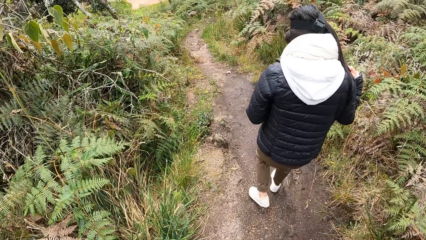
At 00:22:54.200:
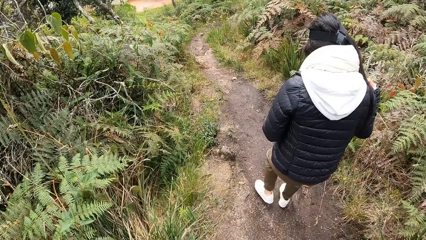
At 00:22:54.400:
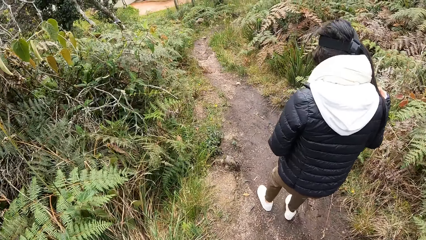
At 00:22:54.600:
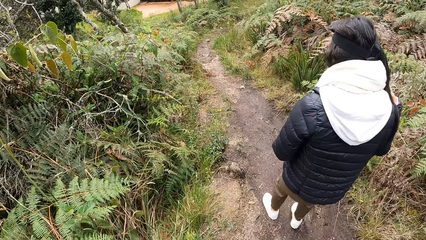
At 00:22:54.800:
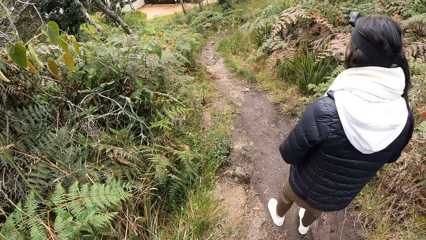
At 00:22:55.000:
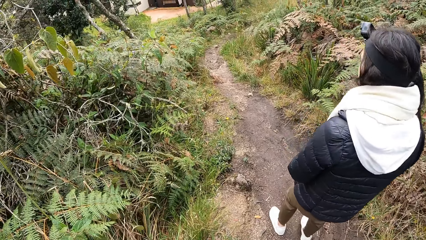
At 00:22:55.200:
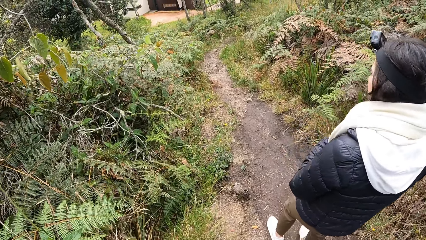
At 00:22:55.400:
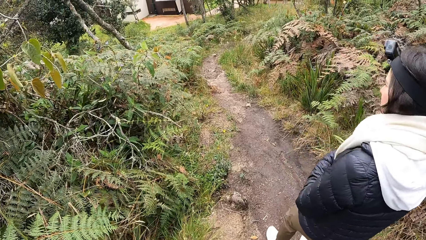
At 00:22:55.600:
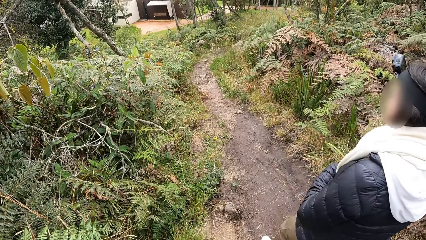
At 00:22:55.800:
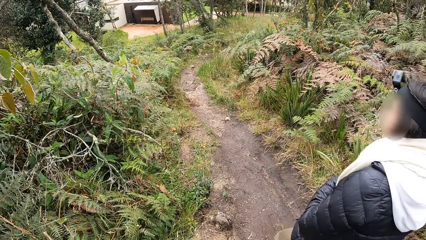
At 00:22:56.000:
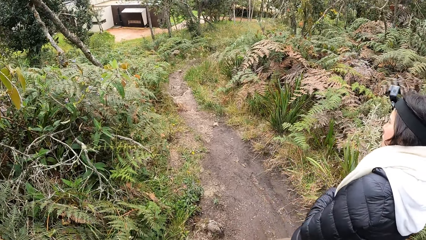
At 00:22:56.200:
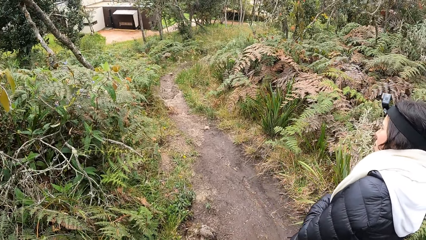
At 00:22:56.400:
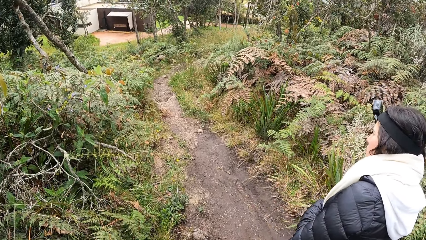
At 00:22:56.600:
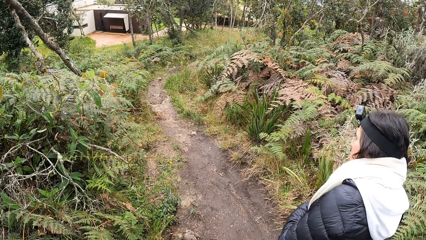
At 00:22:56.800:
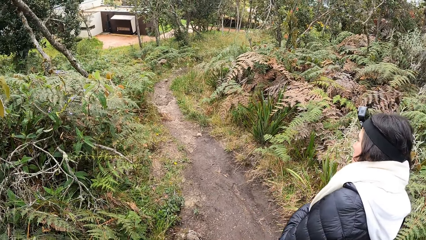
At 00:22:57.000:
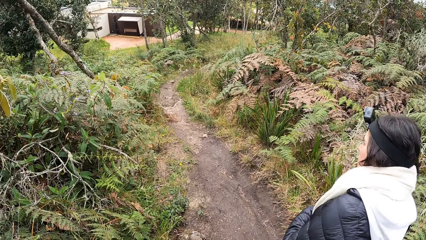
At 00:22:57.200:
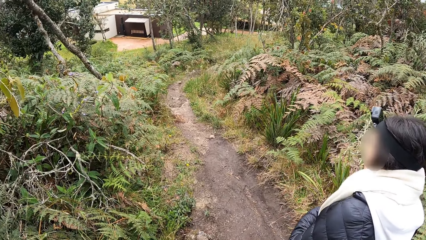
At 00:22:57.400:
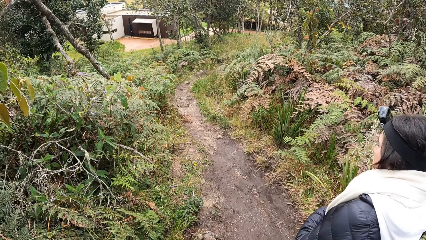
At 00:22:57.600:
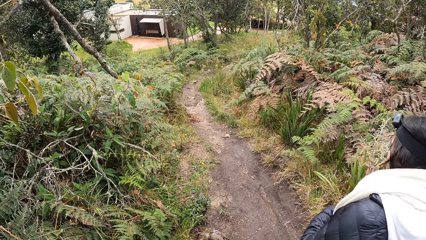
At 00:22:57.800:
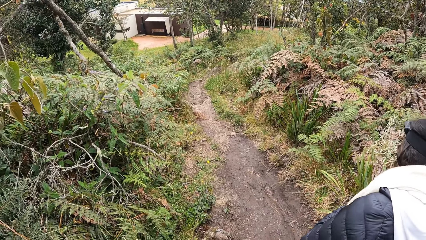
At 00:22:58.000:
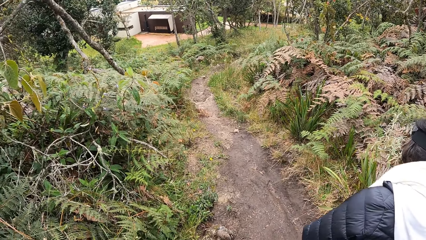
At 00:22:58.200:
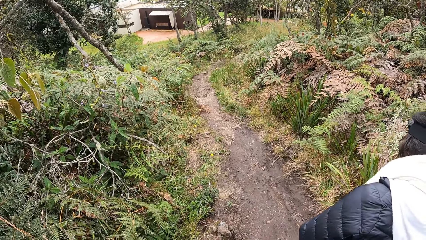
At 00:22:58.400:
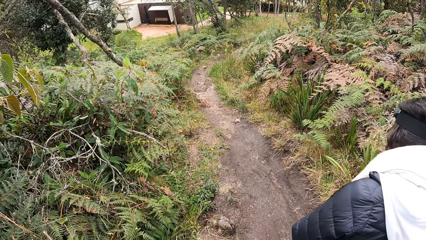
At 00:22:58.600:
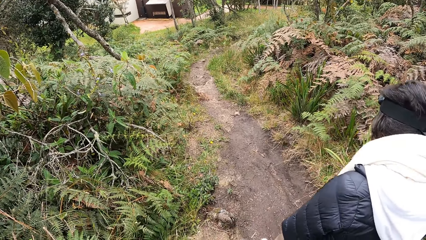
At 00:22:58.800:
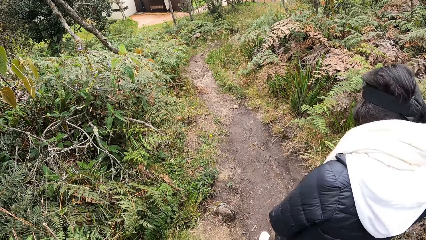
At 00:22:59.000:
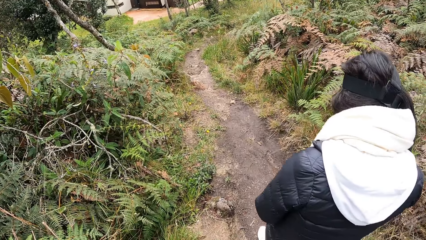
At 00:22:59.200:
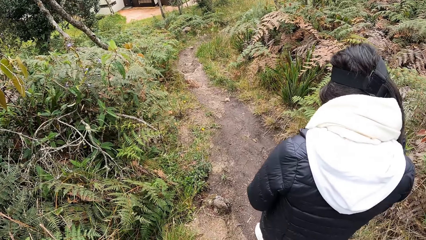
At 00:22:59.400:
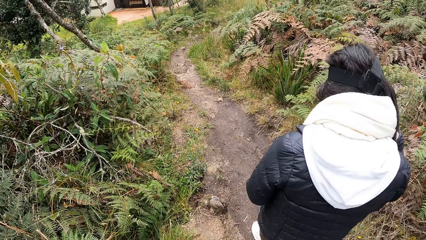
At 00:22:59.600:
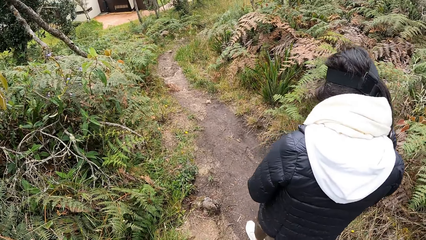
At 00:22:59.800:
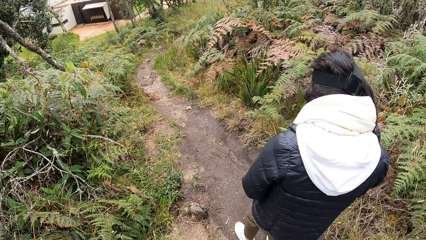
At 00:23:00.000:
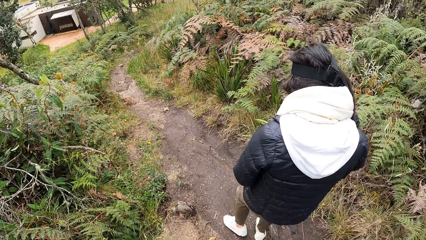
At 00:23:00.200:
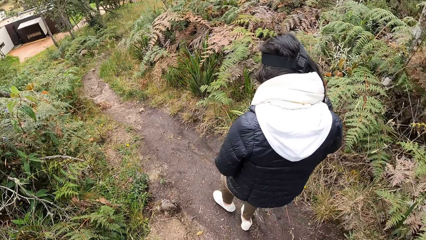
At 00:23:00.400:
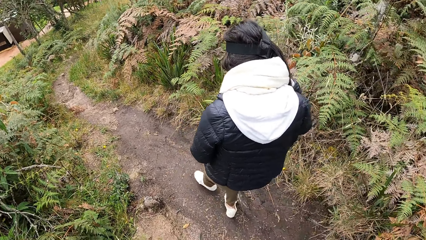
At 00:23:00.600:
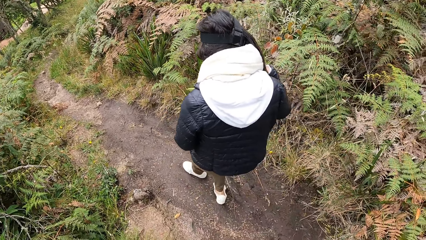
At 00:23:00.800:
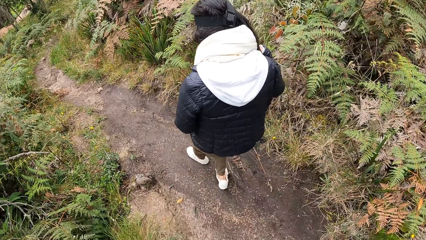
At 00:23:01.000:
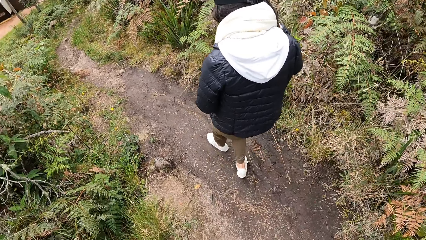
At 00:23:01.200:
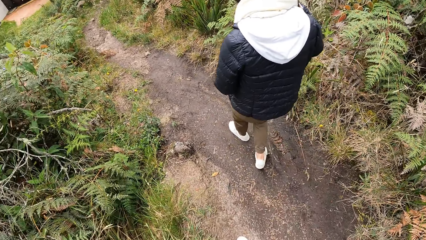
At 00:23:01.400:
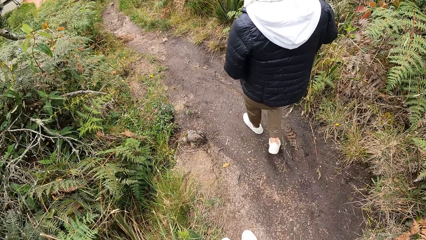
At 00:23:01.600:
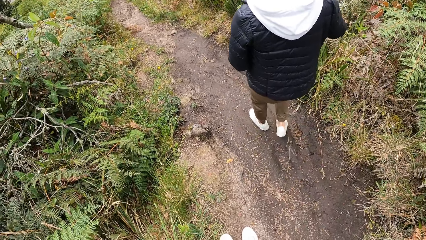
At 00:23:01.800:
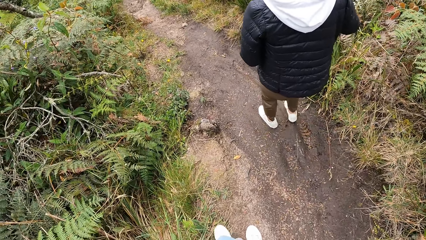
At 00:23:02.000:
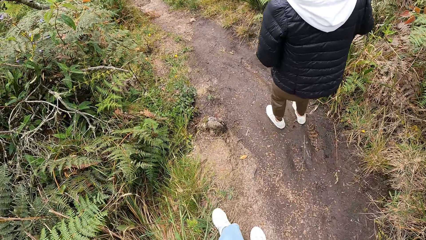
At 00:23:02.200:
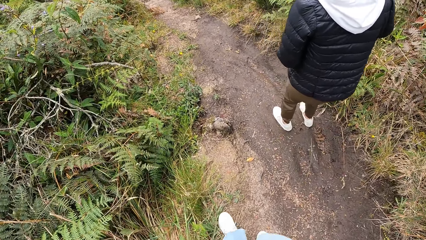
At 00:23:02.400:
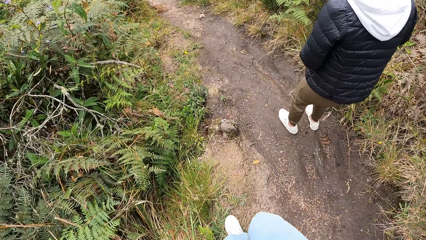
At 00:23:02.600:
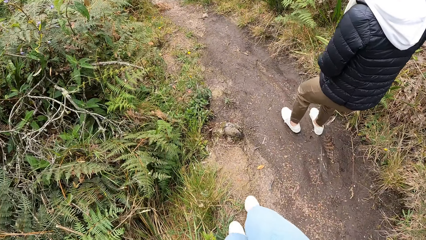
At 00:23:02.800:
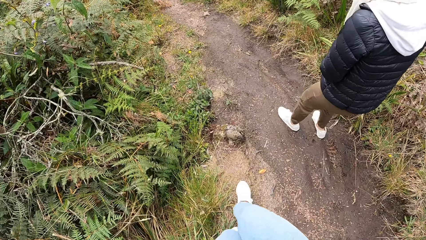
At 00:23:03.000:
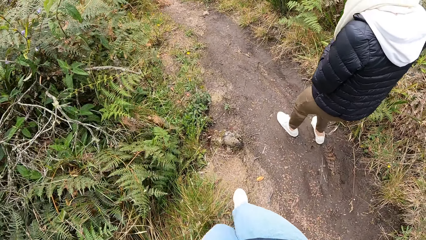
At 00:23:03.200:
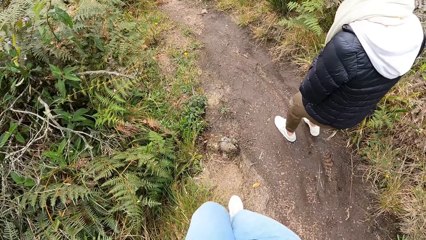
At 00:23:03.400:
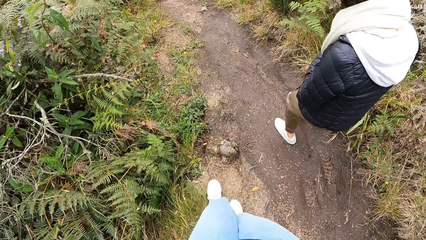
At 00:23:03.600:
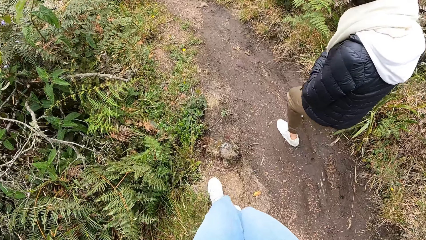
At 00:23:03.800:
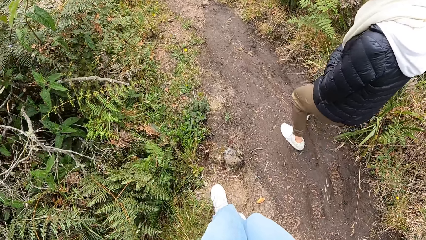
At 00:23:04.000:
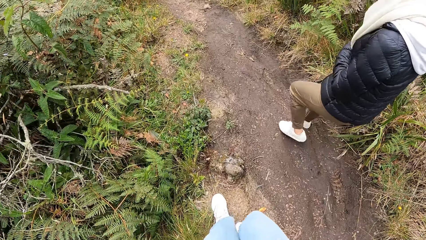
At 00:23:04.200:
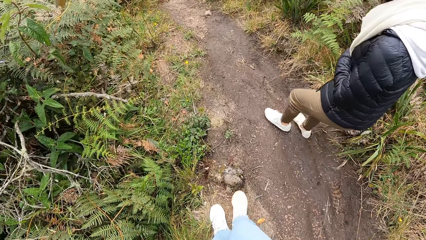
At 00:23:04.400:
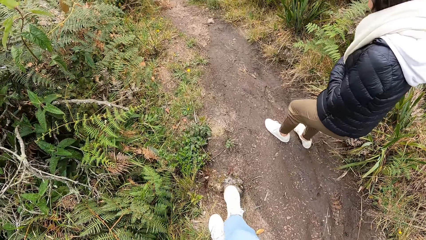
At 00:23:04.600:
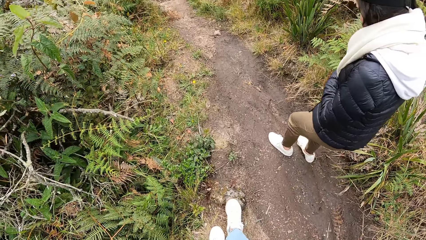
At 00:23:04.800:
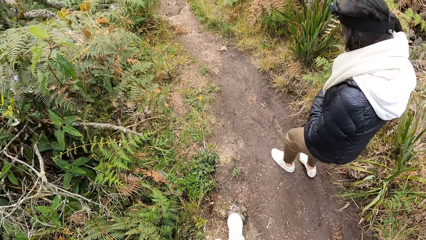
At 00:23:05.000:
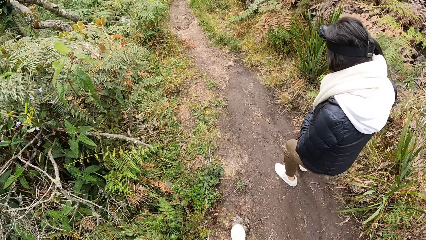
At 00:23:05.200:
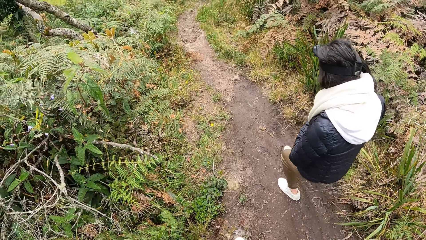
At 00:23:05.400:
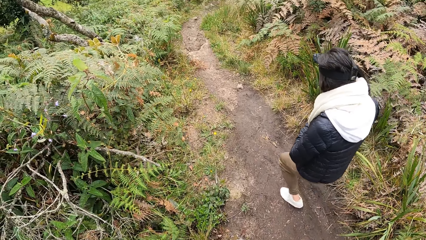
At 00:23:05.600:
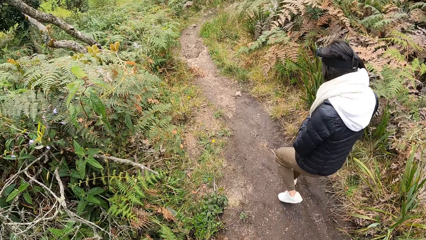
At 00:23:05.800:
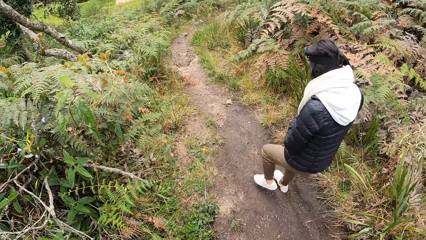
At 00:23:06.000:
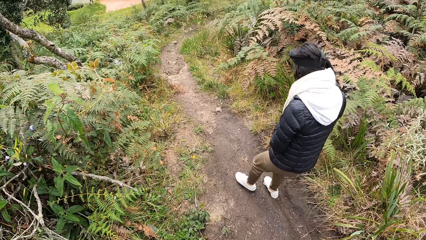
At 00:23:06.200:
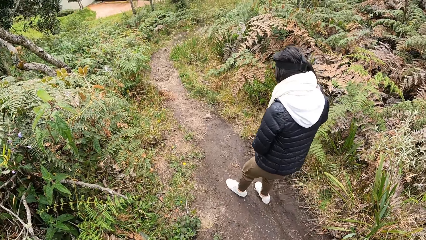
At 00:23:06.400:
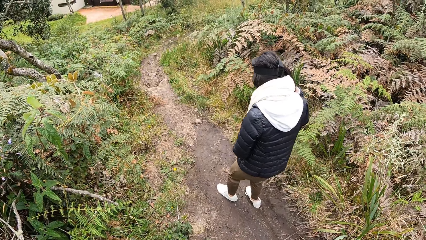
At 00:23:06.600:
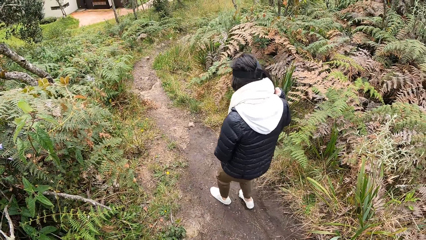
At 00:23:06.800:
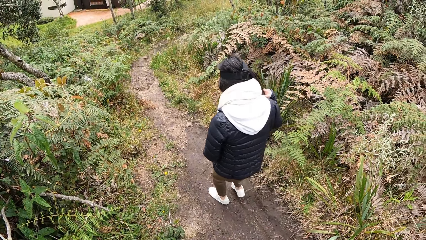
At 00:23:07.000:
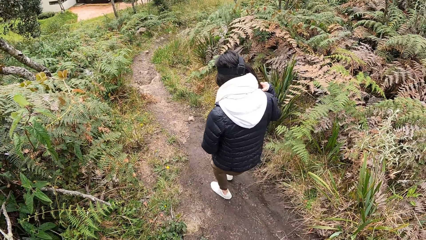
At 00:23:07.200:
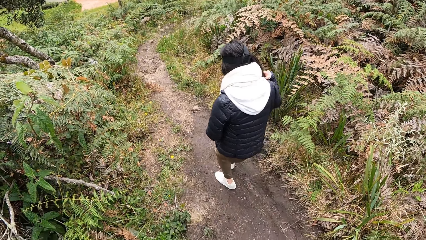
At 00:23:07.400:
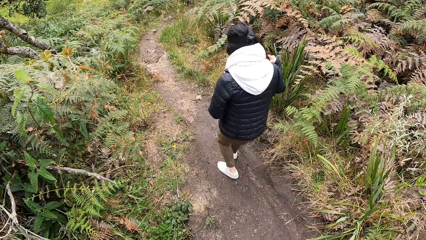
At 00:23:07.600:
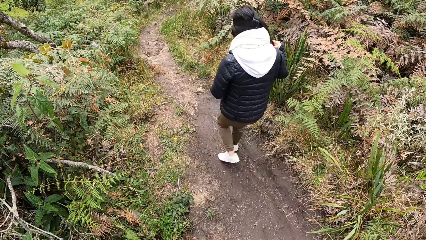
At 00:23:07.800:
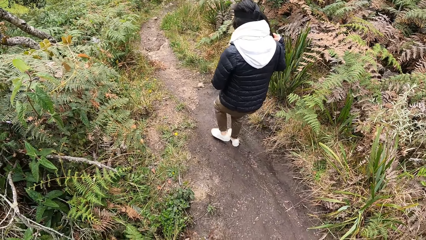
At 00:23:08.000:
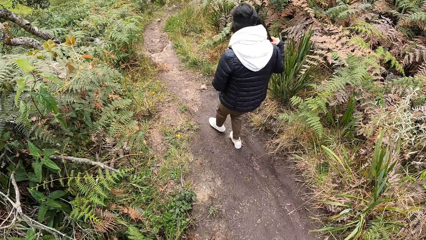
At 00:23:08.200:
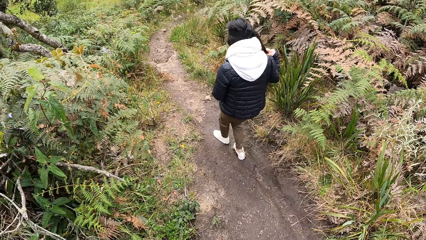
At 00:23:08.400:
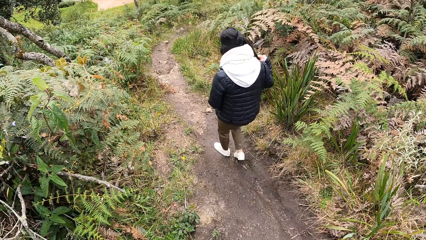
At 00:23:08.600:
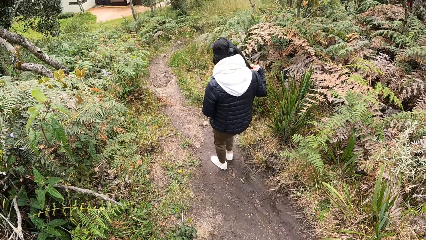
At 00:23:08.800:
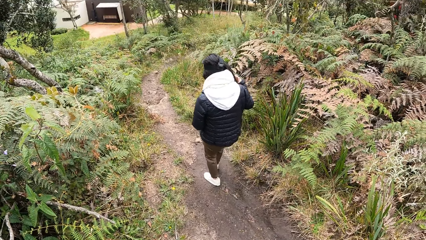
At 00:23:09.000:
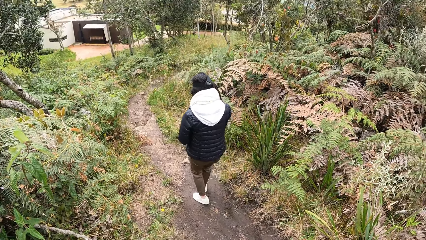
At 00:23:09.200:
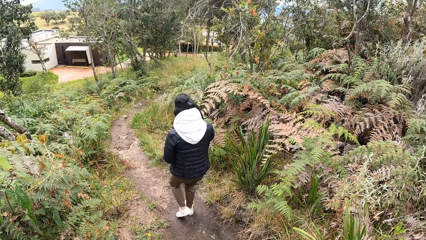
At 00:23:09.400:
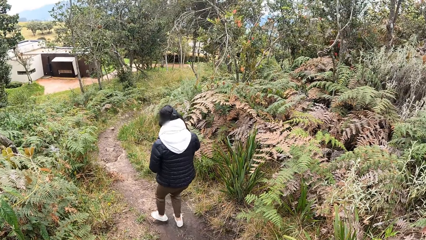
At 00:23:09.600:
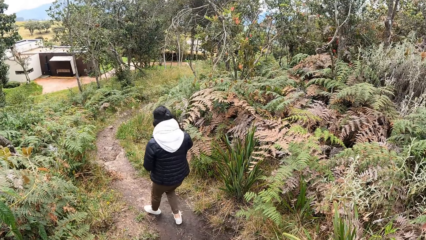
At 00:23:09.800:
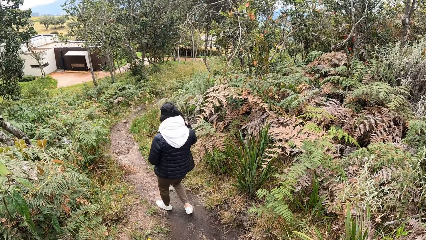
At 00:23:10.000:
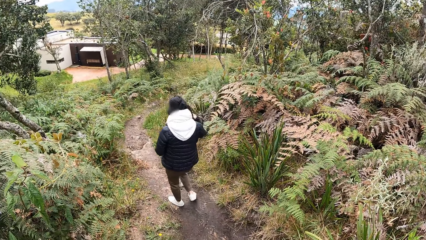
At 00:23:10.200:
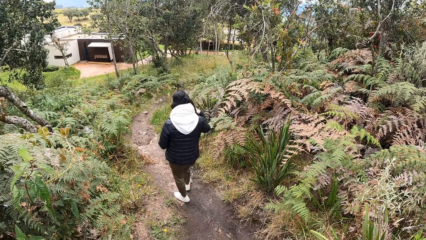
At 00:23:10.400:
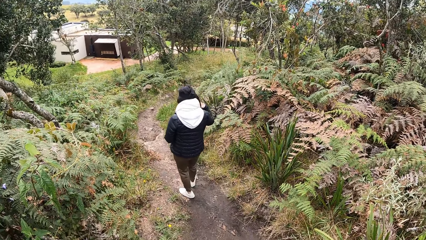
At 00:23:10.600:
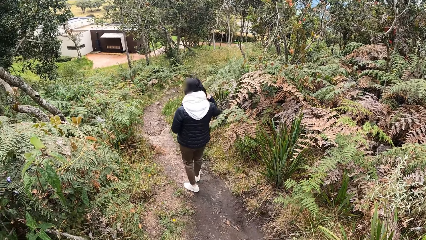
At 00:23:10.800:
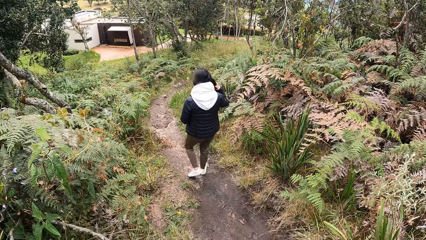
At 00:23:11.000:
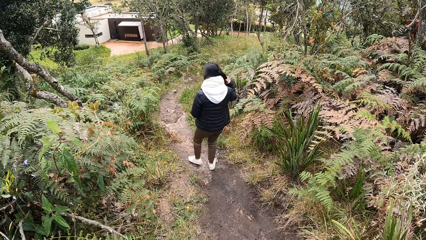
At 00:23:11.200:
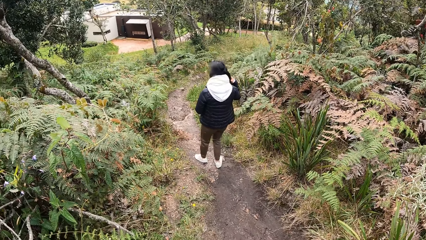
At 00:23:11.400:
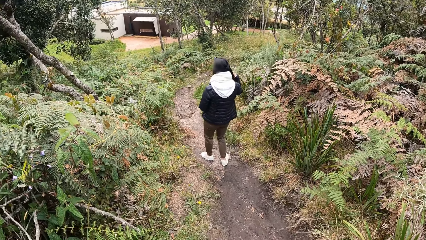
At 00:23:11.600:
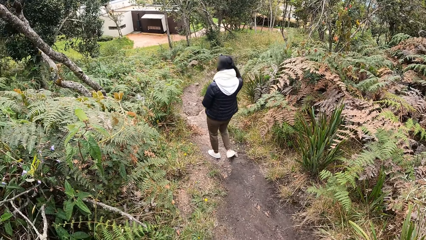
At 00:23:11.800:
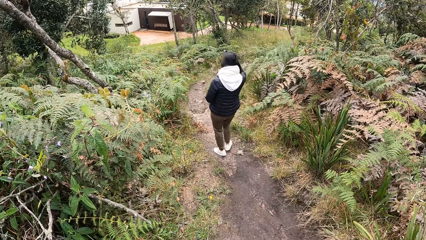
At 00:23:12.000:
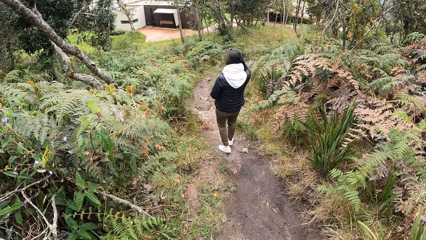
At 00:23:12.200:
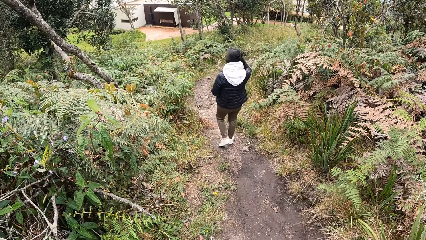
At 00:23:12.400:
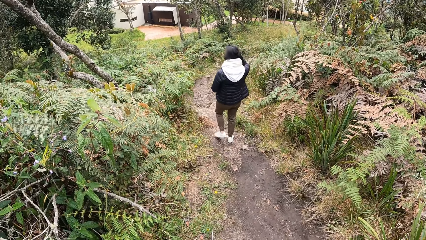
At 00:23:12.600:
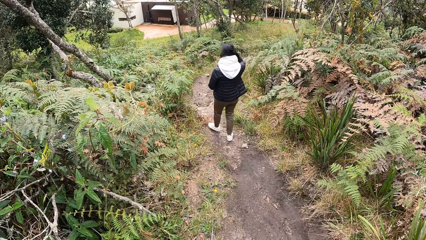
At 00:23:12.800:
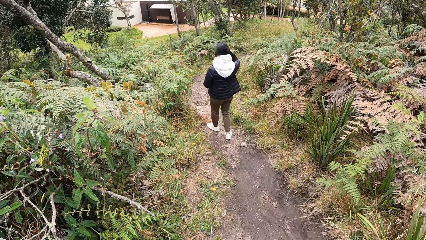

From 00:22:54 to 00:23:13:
A woman bends sideways. The woman walks in front of the camera wearer. The camera wearer walks behind the woman. The woman walks in front of the camera wearer.
